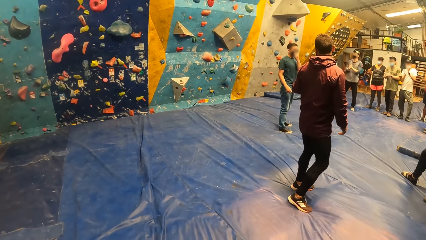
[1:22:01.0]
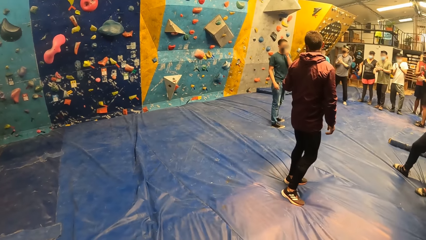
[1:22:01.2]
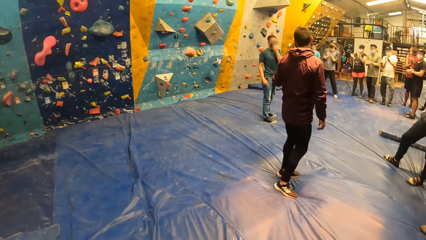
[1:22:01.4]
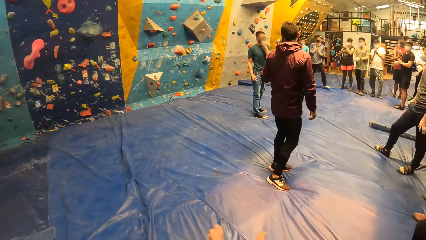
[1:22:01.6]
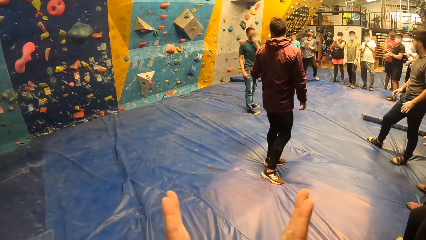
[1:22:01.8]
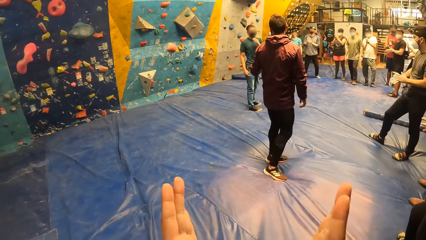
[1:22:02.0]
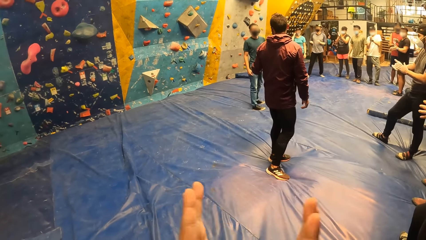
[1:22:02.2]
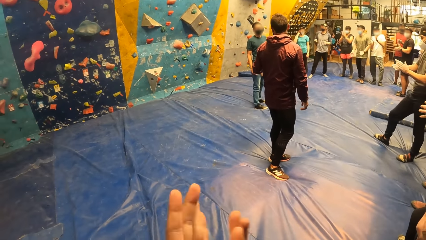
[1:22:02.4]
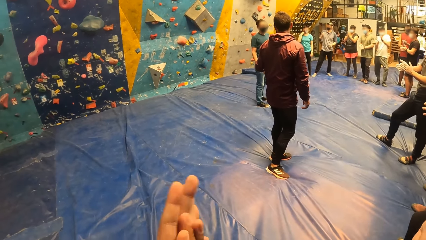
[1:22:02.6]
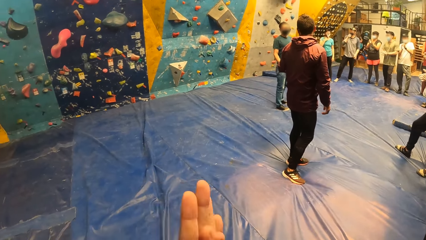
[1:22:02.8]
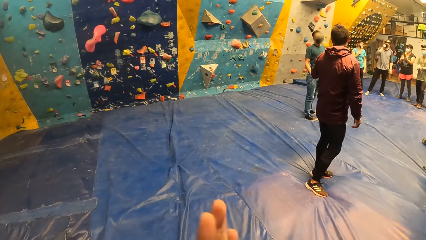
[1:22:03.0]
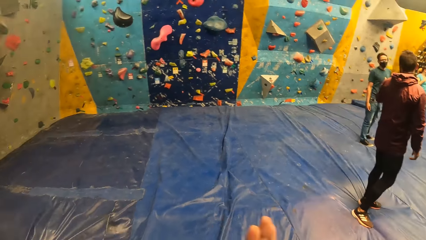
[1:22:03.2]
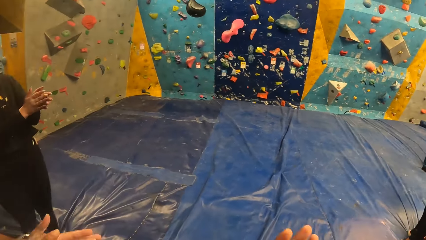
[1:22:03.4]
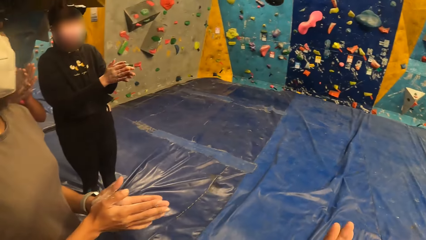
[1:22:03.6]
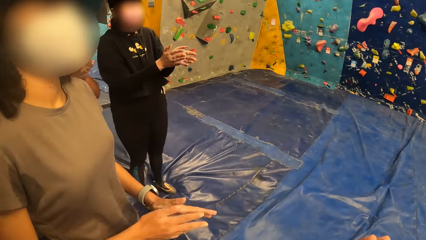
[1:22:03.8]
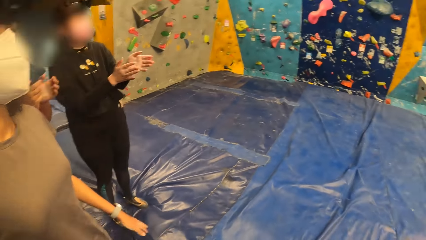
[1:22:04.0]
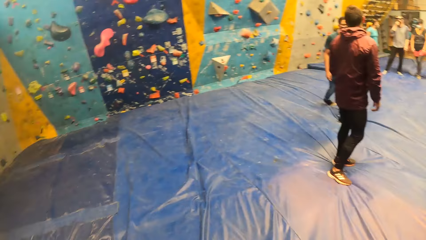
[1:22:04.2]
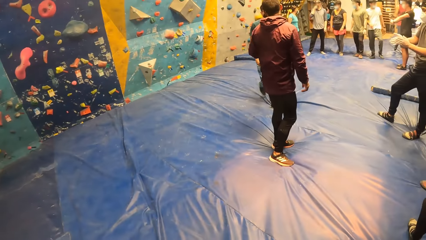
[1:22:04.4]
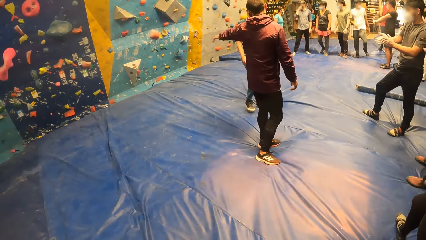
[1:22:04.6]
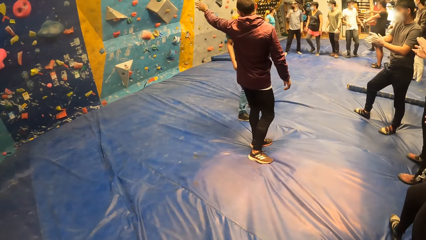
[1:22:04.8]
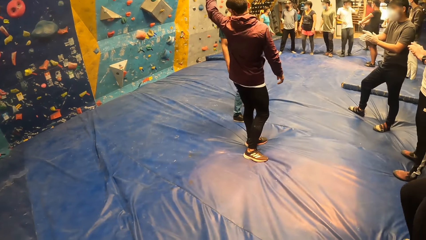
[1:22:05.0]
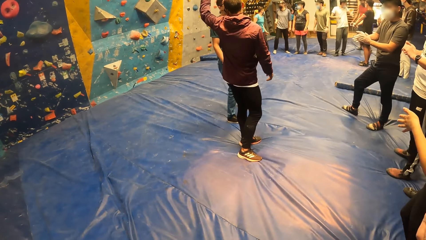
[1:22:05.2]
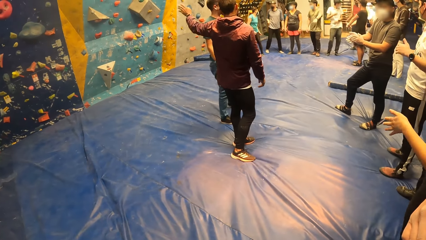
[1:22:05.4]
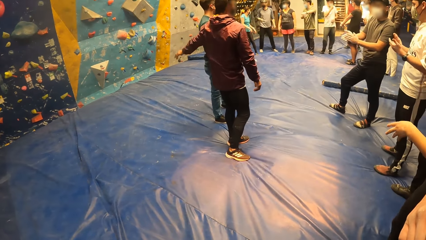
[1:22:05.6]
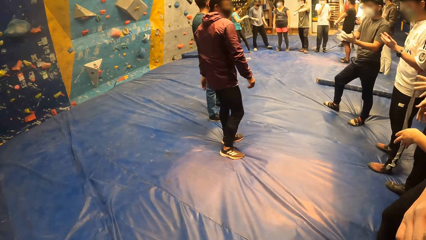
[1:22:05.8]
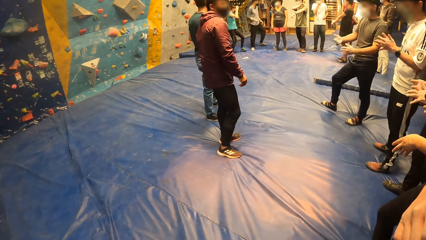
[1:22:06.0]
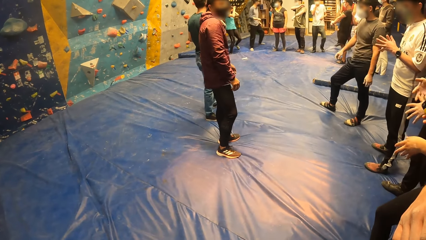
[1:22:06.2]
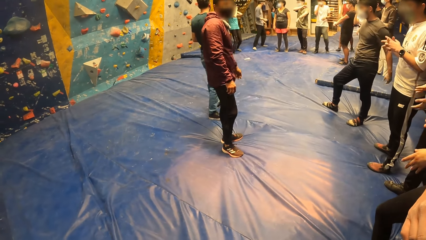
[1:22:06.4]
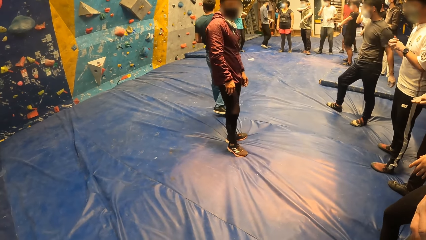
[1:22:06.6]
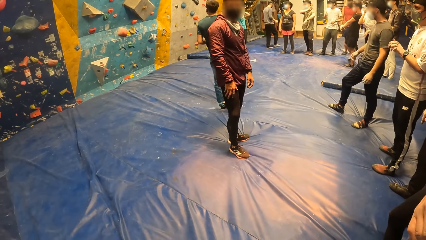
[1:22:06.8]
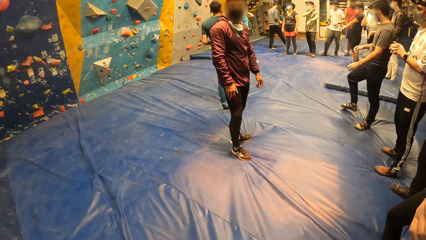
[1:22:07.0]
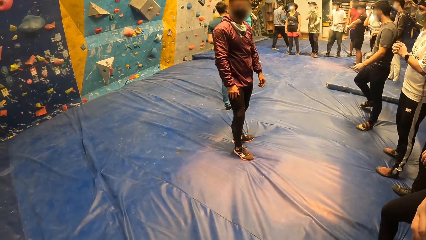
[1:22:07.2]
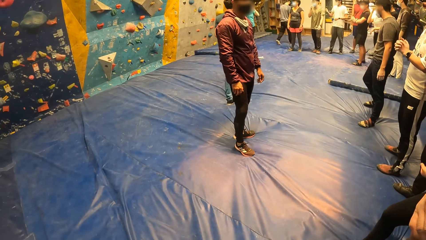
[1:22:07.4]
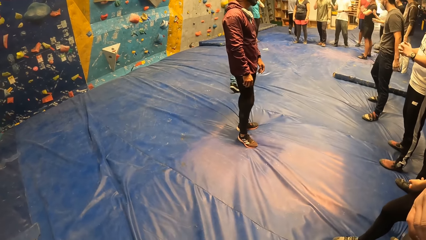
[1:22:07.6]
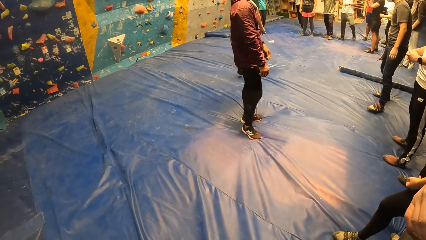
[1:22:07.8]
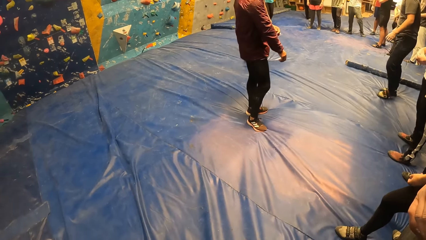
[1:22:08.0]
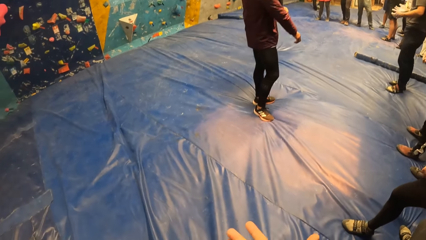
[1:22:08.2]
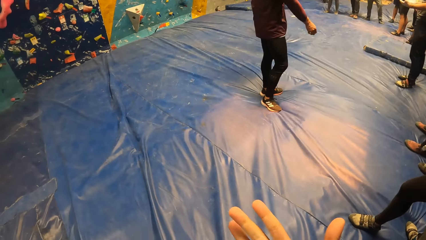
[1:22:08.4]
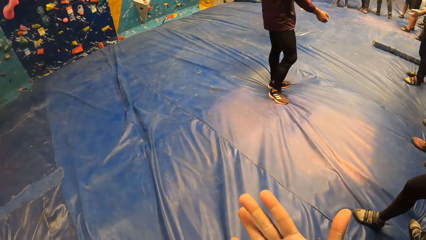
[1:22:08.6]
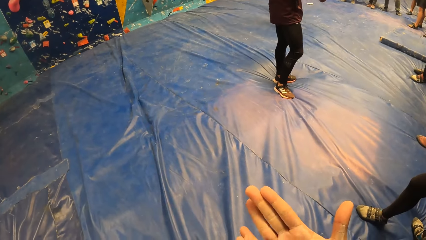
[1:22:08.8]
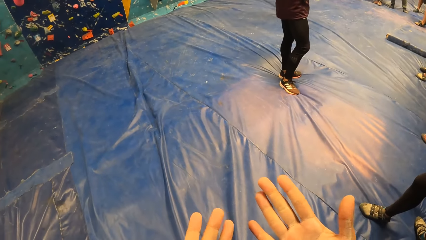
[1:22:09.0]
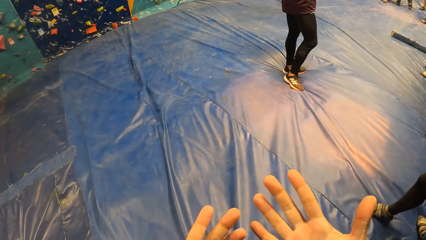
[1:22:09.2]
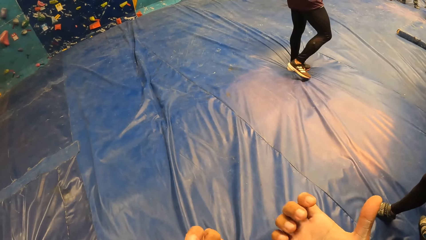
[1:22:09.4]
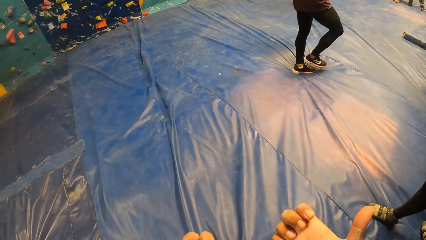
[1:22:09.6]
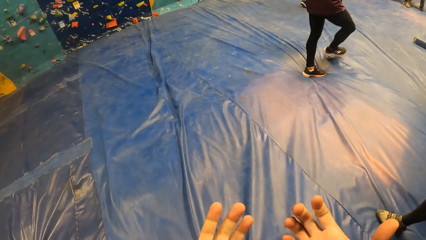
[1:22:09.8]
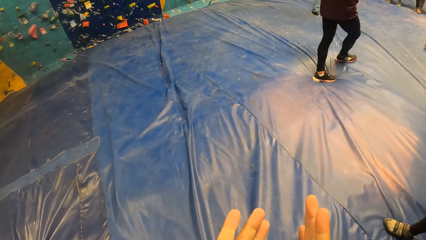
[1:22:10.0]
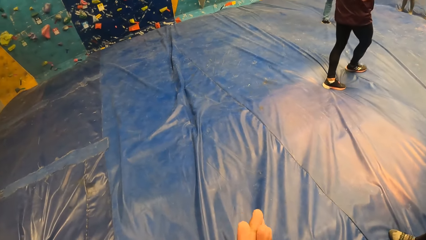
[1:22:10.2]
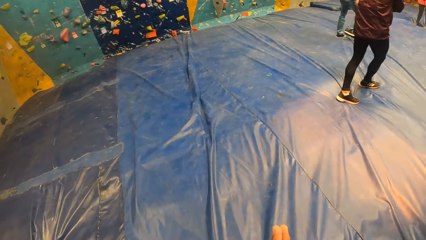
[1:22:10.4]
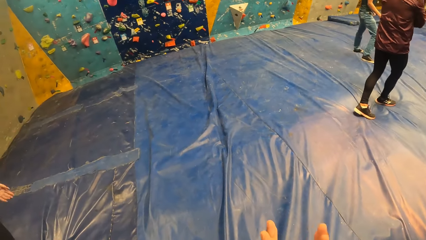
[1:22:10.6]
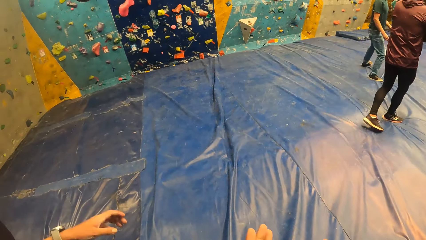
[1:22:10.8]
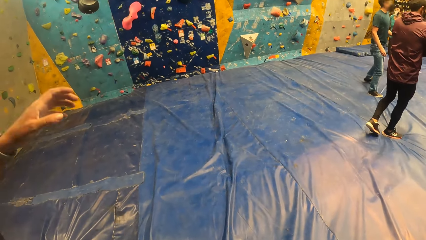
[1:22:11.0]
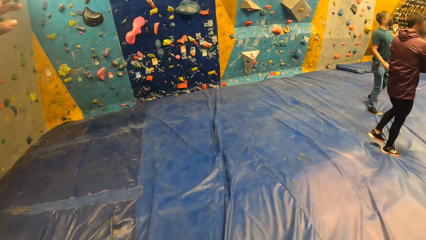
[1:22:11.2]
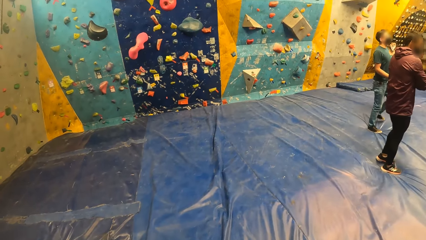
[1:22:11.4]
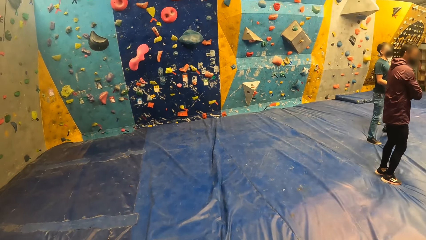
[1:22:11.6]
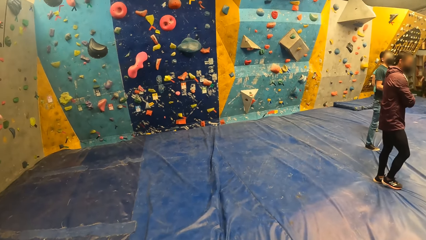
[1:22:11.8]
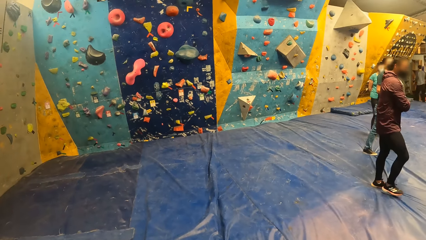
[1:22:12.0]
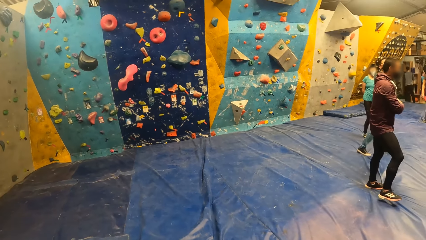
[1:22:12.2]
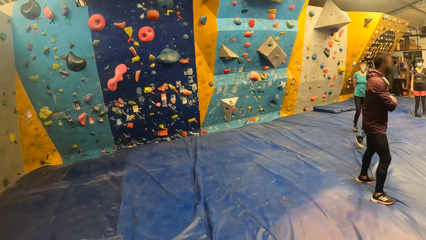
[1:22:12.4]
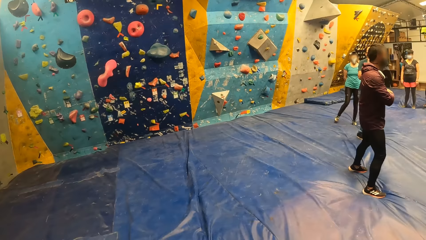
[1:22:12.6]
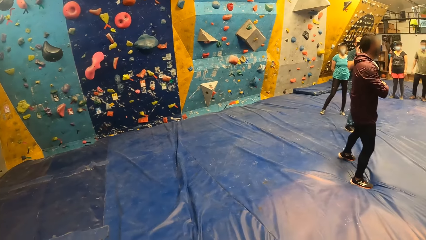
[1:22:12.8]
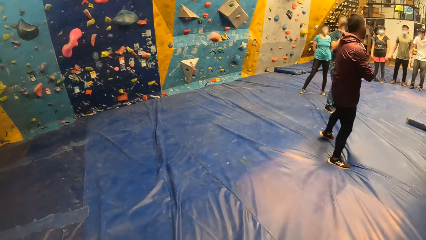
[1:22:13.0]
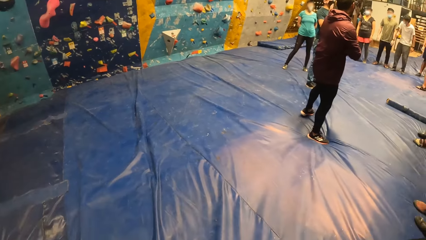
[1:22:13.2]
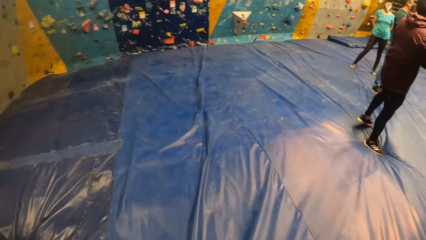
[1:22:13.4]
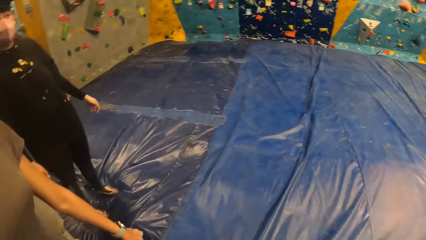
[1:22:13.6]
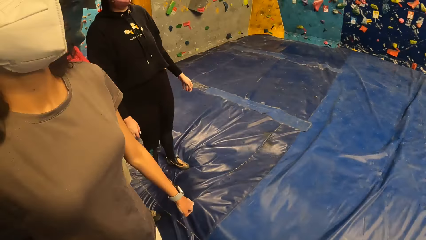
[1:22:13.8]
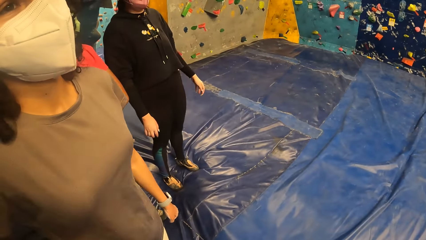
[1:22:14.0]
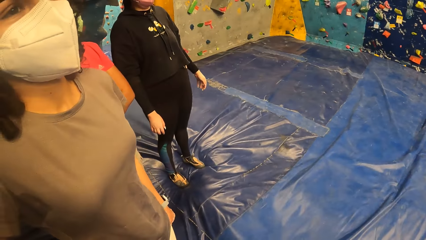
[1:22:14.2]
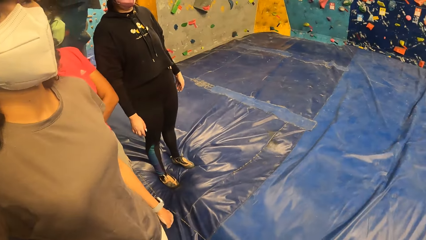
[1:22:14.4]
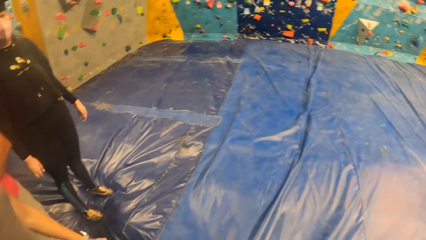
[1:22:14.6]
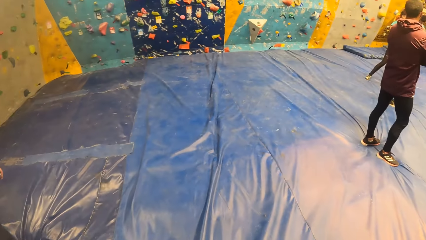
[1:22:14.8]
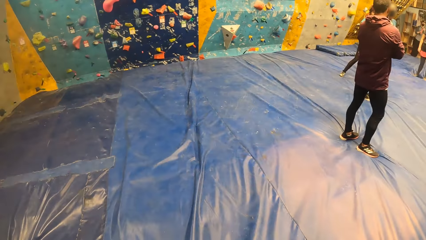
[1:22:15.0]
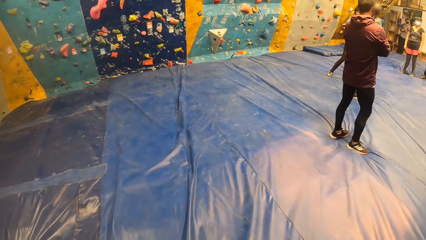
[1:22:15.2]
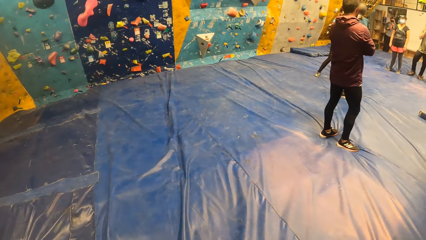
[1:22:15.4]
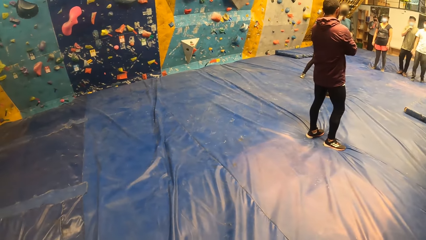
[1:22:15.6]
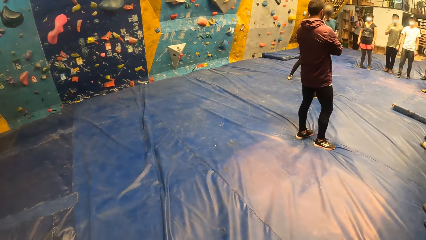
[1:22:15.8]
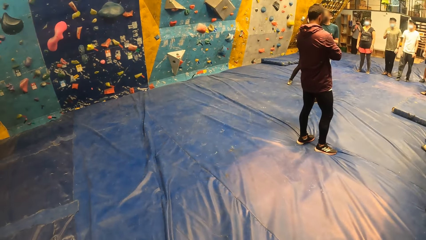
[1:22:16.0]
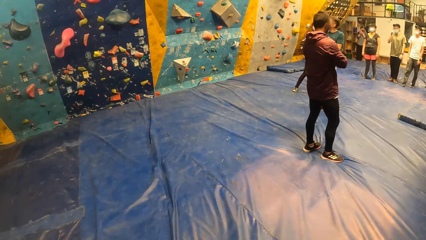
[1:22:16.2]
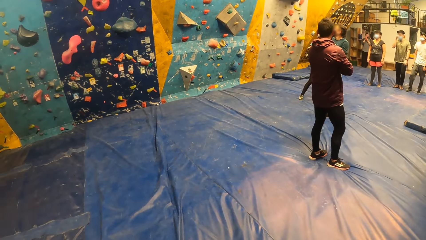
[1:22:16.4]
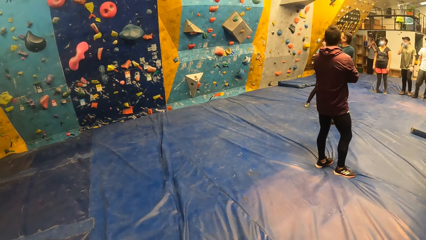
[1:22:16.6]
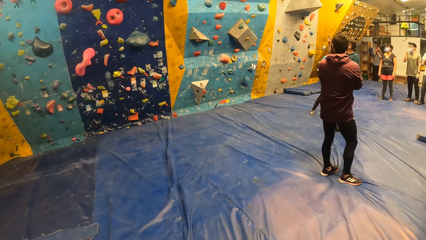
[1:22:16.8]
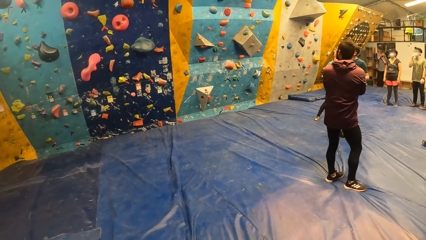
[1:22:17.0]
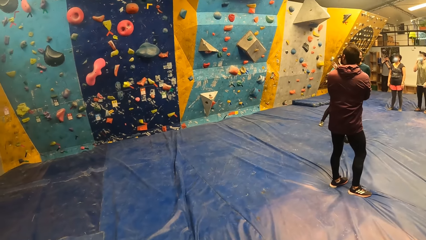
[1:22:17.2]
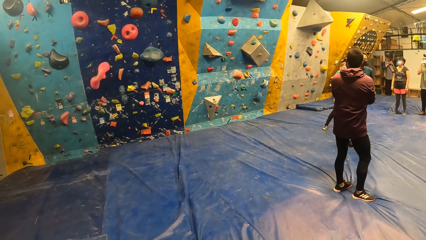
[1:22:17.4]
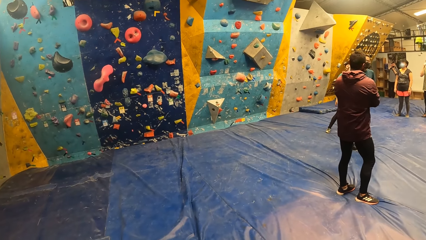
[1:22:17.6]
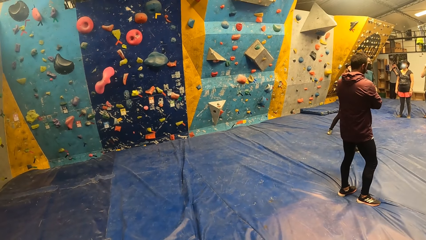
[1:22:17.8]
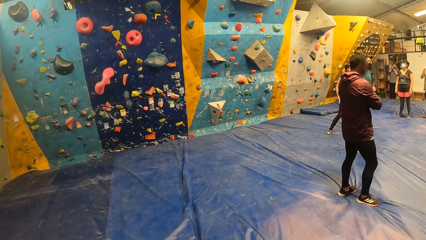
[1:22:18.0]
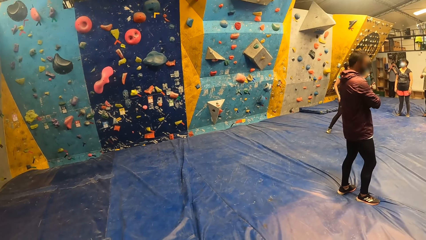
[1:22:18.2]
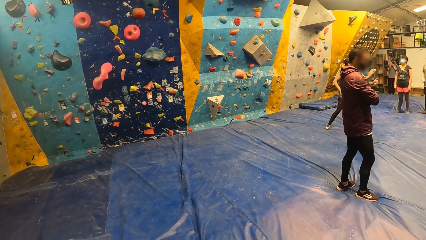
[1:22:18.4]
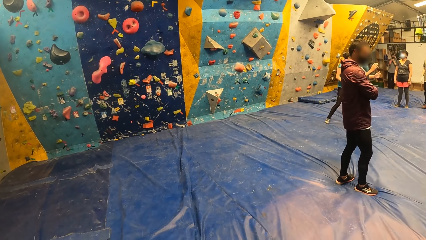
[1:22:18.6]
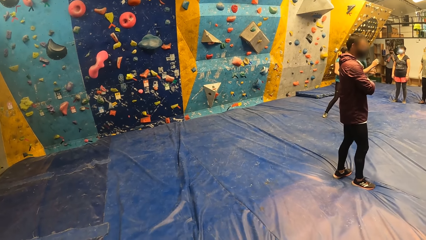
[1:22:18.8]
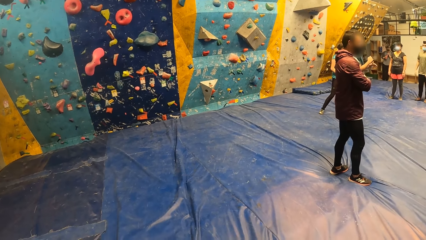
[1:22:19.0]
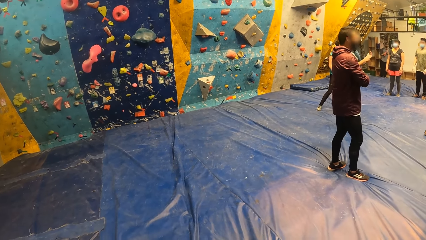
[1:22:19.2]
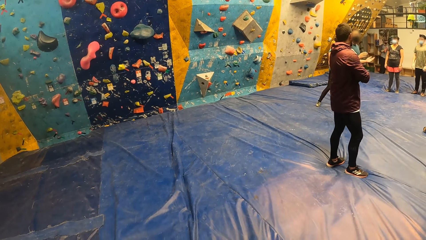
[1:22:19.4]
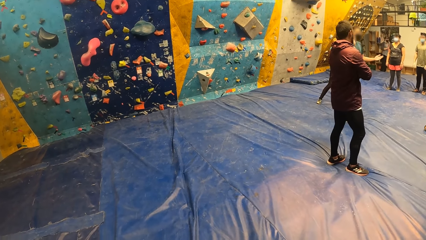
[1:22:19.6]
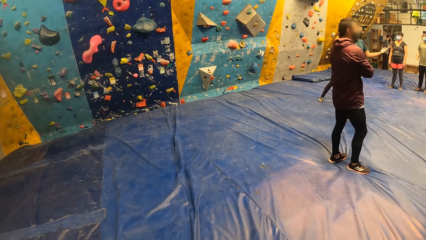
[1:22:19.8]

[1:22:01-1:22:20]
The camera wearer claps both hands. A woman claps both hands. The camera wearer looks around. A person moves his hand and moves his body. The camera wearer moves his hands. He claps both hands. He looks around. The person looks around.
